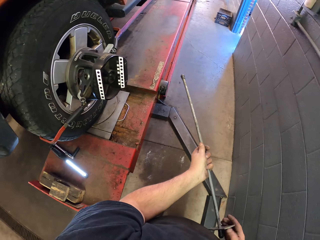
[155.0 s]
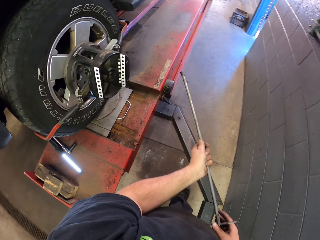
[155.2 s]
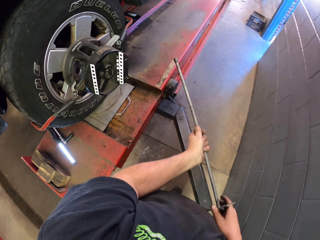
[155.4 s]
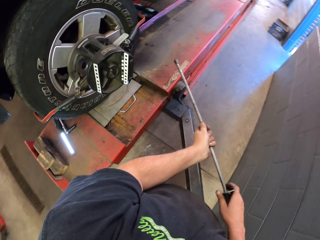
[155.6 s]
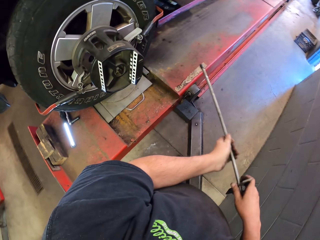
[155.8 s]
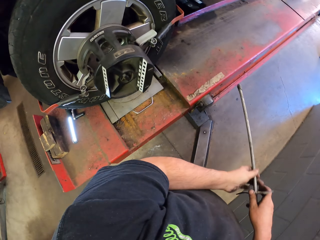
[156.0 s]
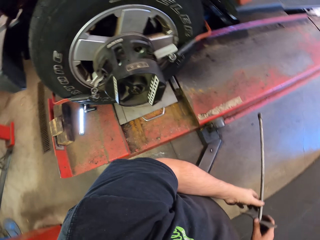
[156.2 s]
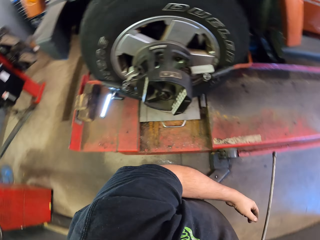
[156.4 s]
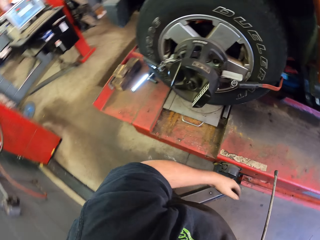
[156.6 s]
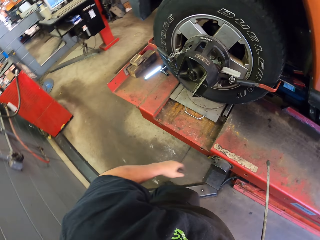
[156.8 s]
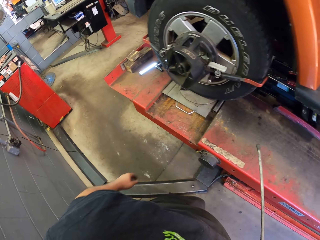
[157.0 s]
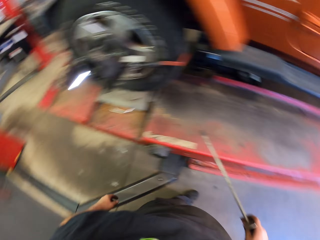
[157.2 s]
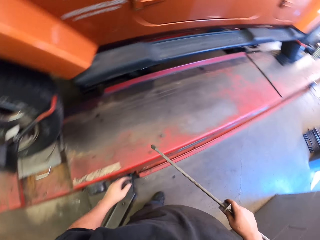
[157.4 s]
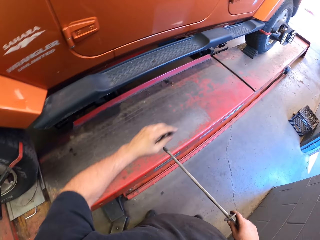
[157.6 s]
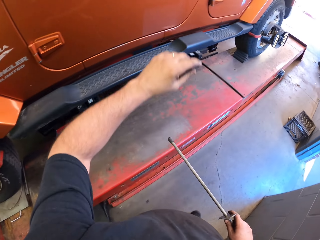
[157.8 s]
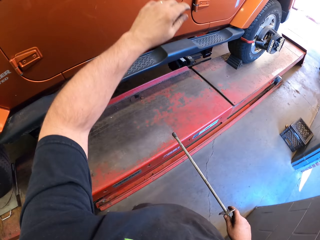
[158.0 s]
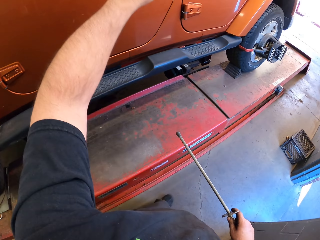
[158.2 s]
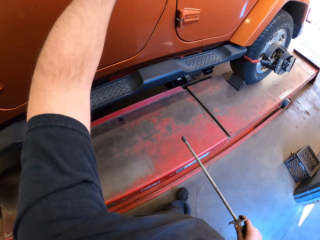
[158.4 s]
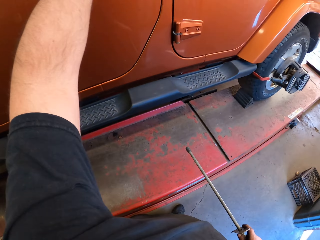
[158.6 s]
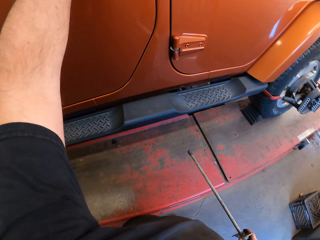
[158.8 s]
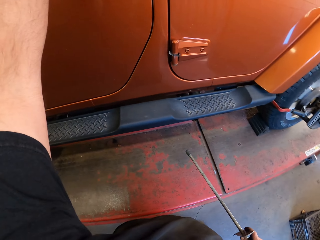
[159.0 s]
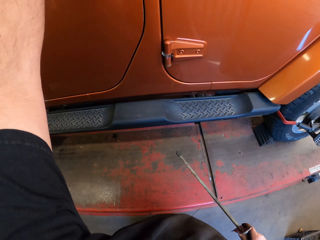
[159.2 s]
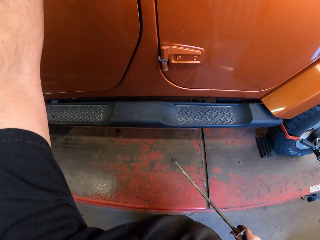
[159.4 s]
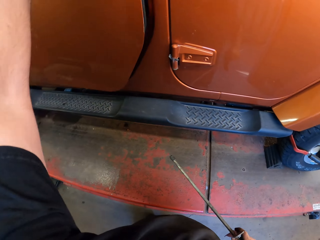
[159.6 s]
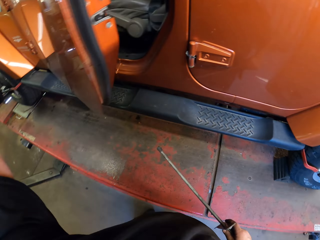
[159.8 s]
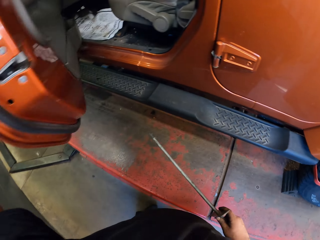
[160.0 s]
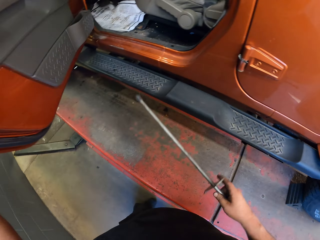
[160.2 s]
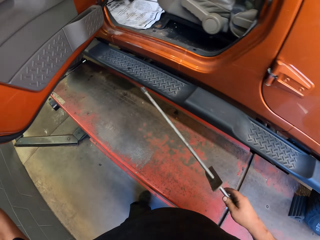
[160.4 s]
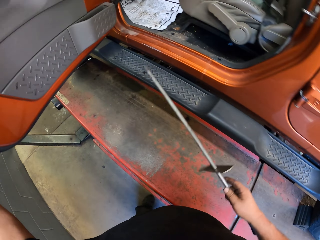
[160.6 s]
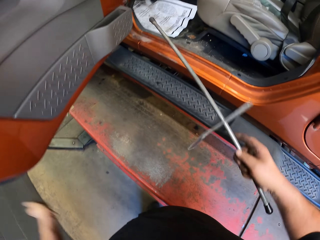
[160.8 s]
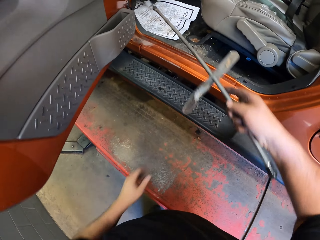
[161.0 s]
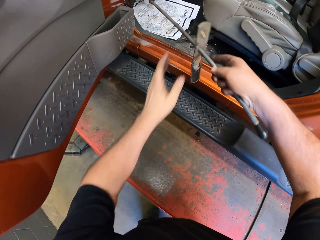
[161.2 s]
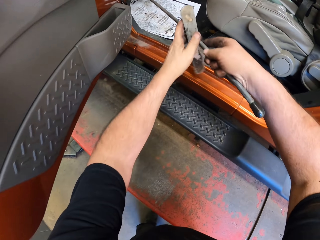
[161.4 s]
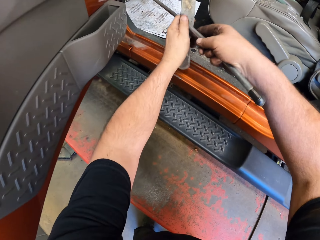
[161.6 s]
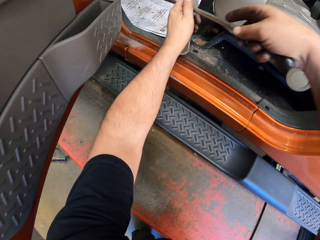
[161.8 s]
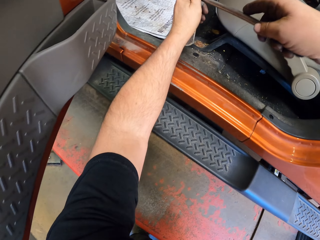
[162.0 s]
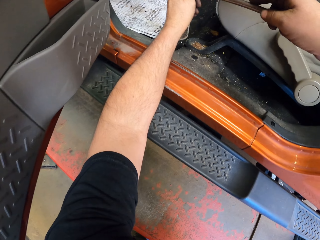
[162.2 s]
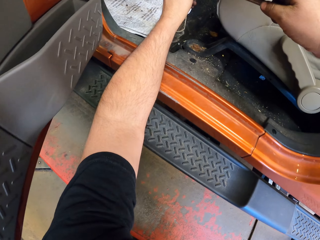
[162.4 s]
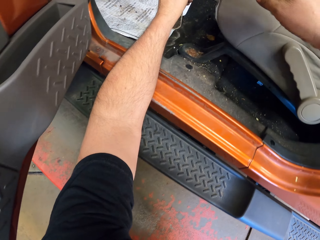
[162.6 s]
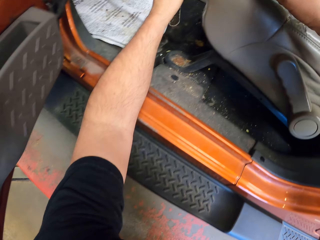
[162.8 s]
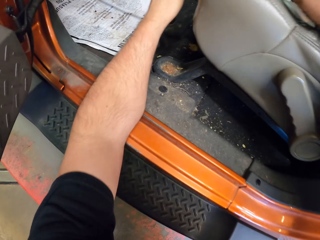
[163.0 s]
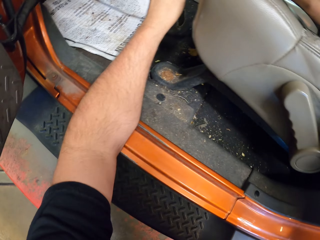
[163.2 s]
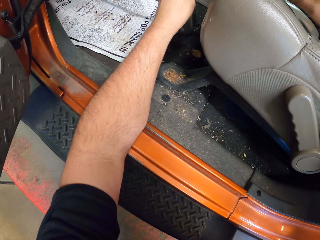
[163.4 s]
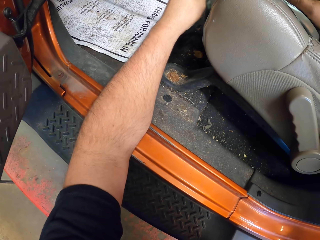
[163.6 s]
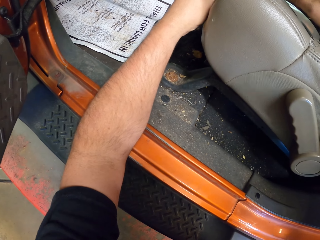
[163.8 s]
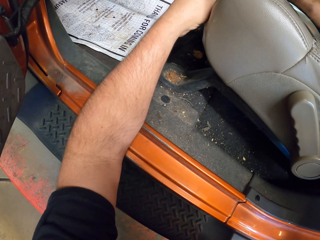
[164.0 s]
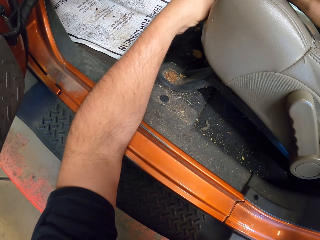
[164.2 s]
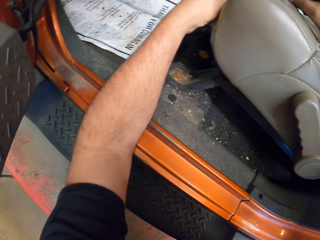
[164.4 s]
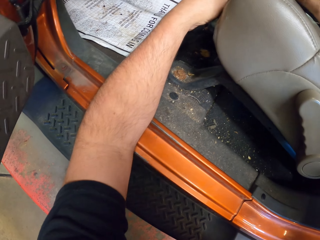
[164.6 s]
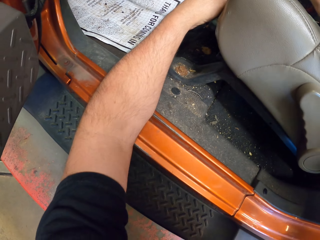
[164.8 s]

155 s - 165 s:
The camera wearer walks around the garage. They open the truck door. They place a deep inch drive in the vehicle.

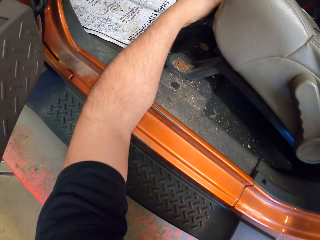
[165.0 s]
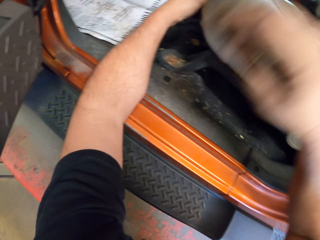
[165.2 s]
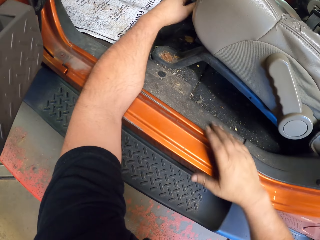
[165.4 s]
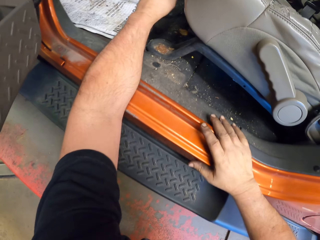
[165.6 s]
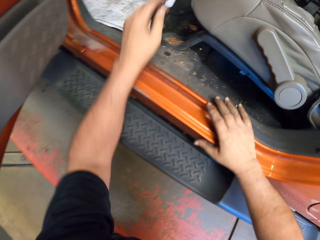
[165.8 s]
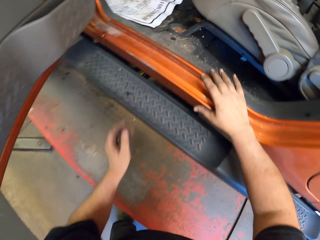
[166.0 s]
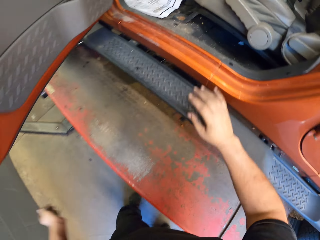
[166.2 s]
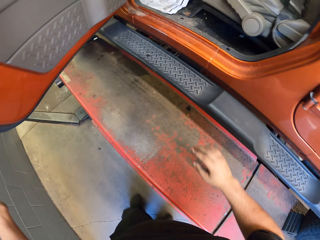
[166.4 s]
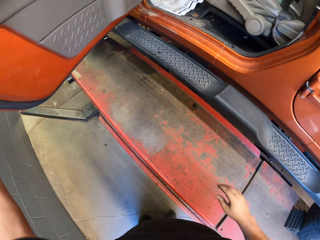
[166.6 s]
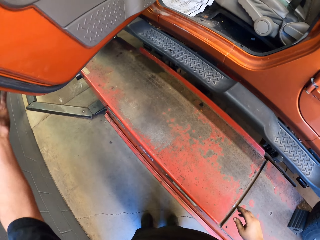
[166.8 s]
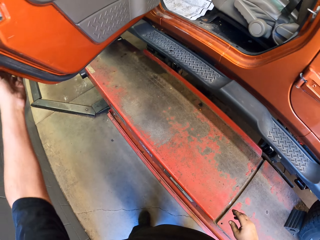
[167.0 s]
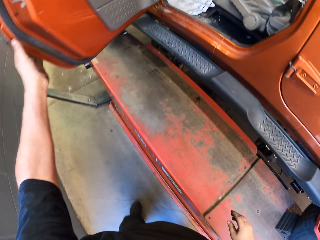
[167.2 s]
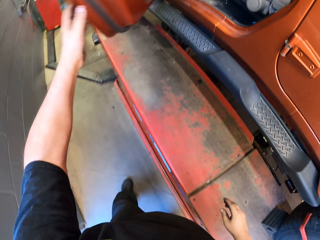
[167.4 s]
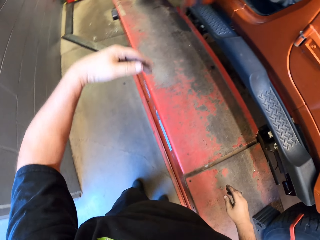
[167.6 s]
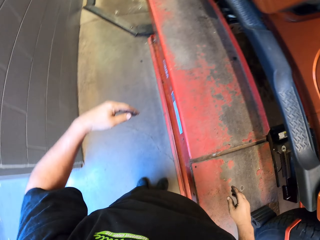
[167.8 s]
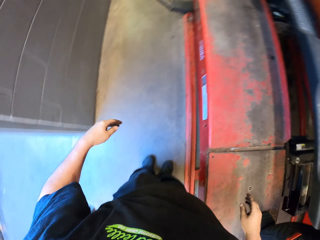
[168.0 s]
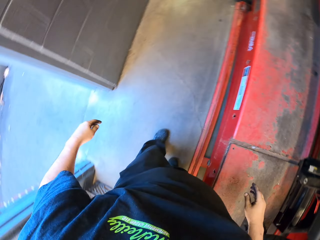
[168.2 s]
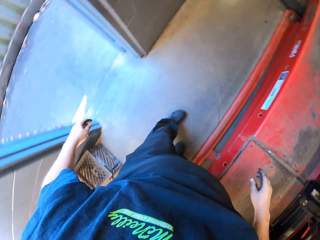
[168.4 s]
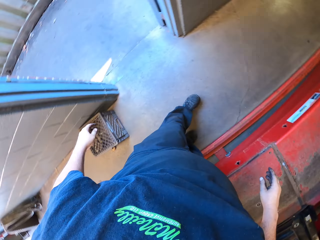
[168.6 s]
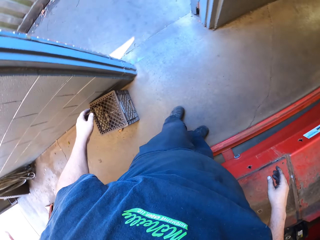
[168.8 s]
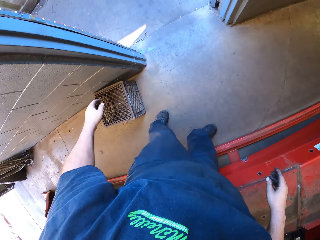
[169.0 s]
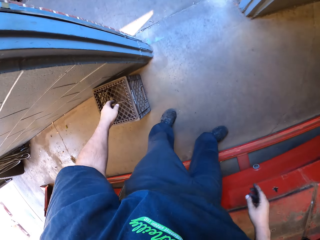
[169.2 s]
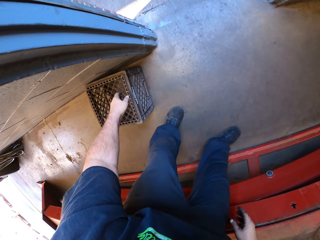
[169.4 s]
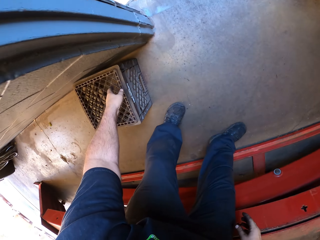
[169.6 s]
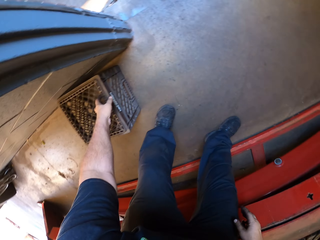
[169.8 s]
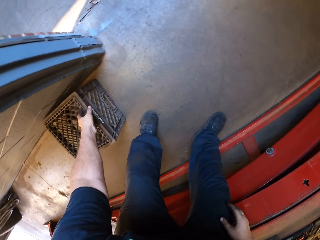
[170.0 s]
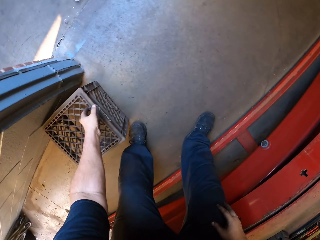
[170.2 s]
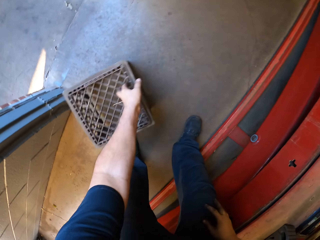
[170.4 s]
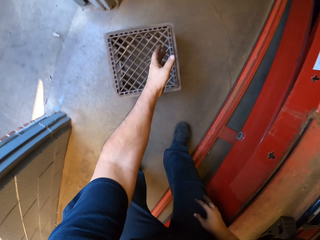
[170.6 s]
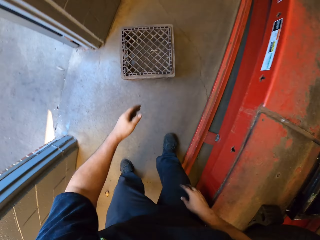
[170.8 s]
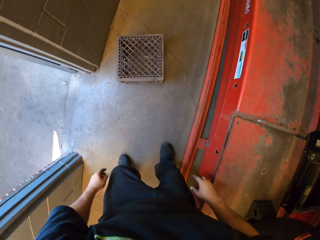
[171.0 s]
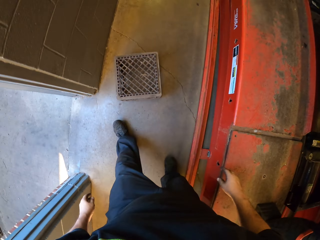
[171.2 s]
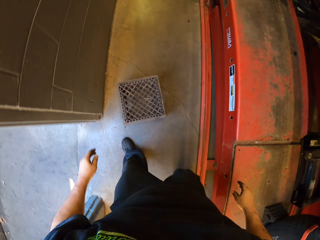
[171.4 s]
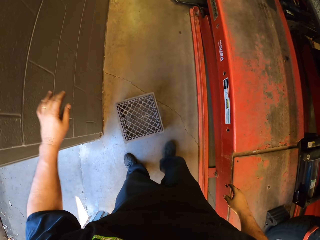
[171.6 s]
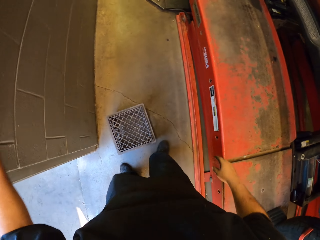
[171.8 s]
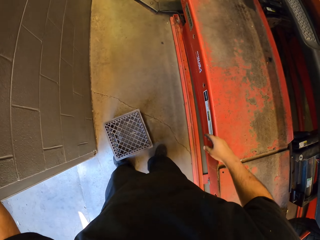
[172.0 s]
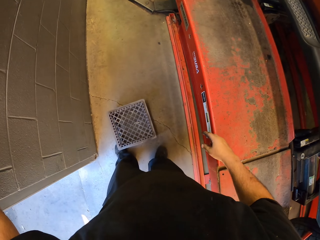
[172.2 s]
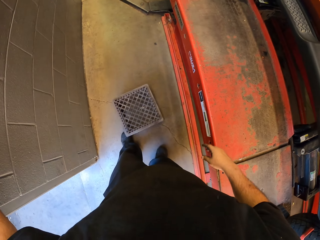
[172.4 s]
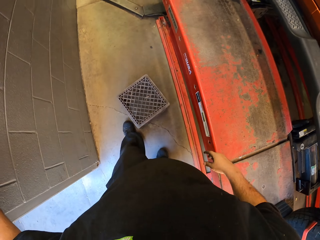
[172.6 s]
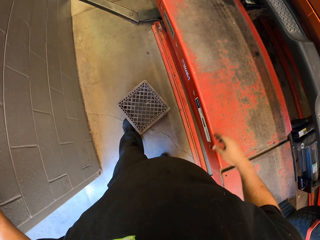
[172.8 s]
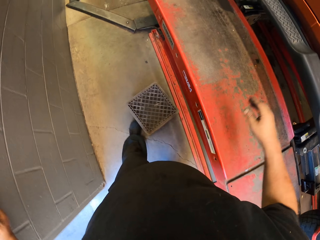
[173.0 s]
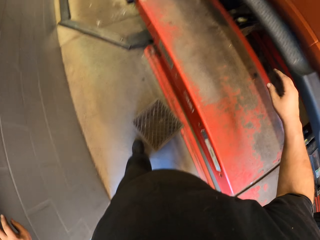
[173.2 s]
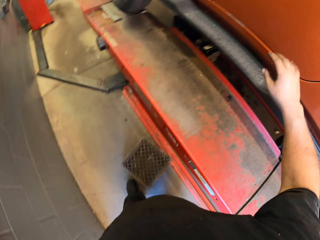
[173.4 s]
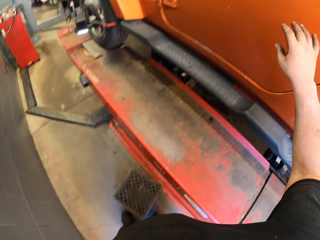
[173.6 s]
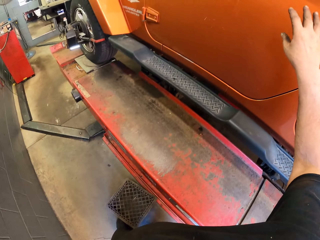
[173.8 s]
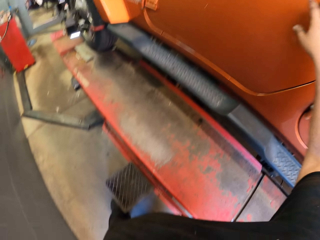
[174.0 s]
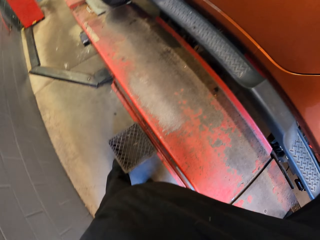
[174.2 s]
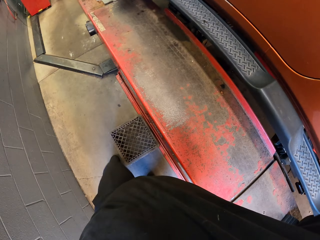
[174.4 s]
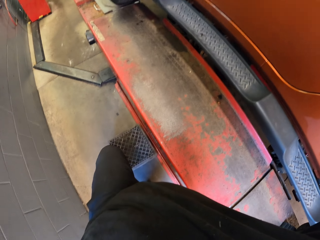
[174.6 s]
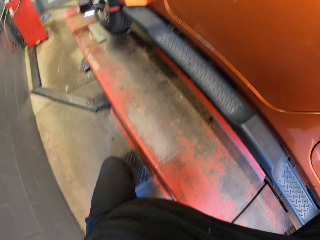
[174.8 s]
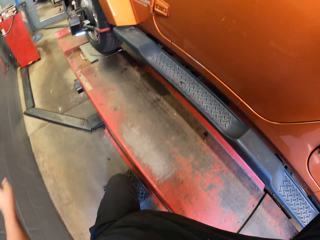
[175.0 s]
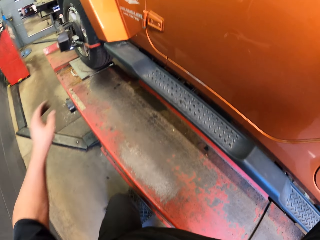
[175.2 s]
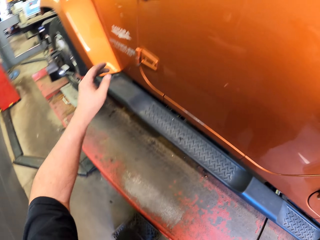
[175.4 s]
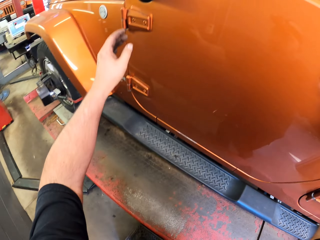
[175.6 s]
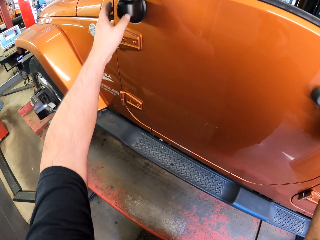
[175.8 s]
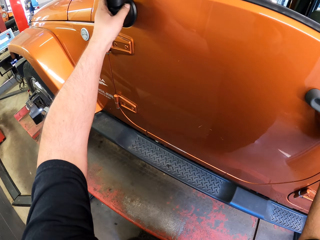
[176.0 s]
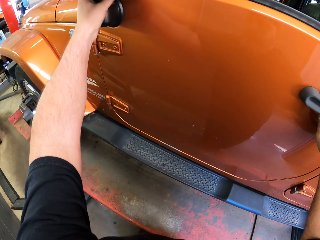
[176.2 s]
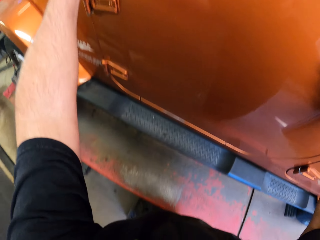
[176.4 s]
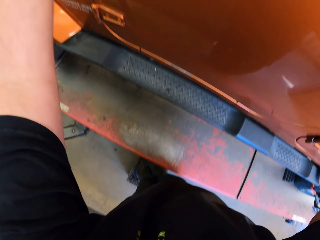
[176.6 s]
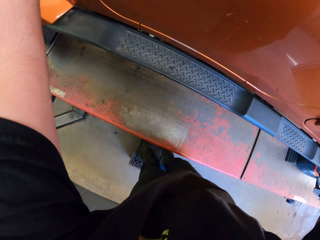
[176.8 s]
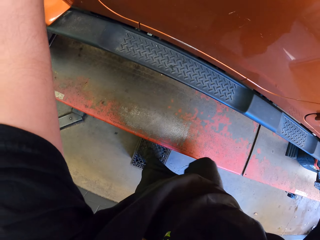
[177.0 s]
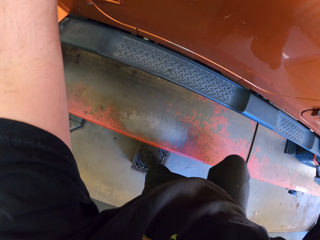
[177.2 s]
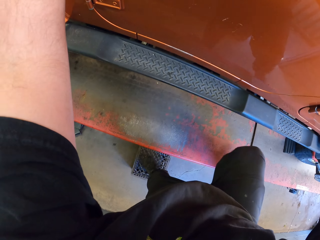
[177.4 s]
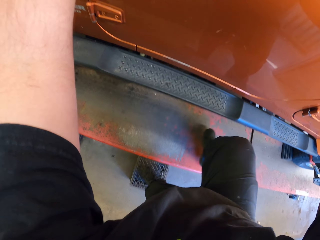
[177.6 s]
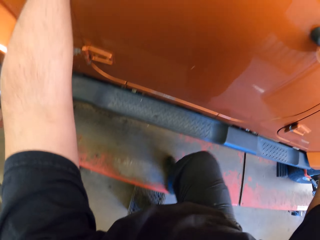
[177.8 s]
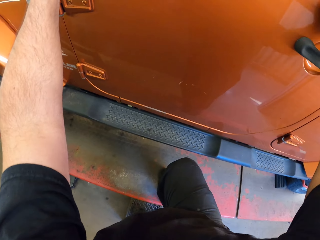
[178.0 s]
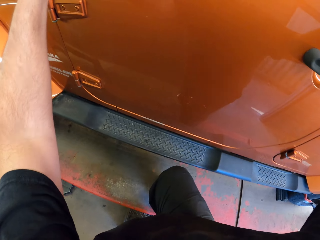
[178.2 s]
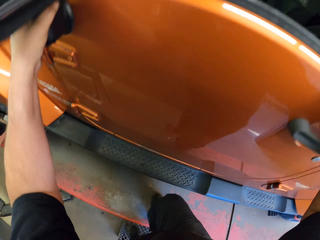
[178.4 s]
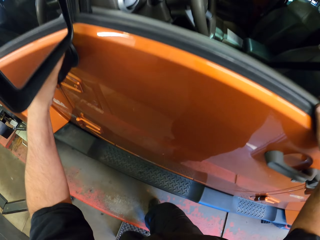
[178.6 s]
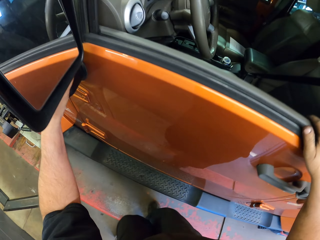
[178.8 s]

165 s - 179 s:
The camera wearer walks around the room. They close the truck door. They move the tray towards the car. They climb on the tray. They touch the truck door and adjust the side mirror.
